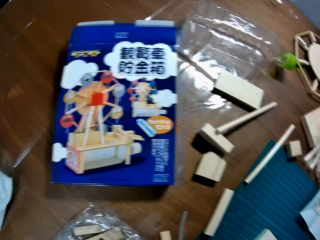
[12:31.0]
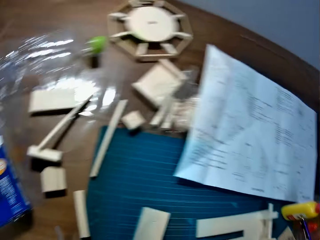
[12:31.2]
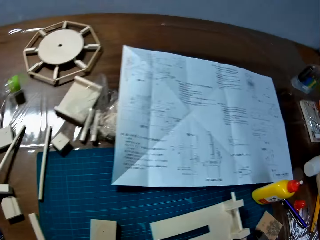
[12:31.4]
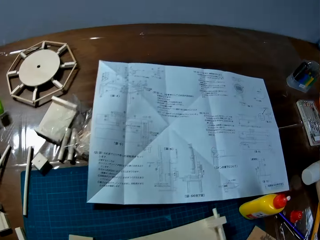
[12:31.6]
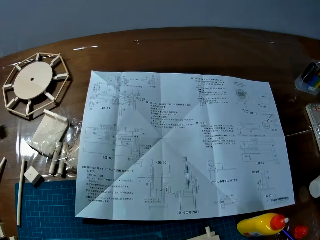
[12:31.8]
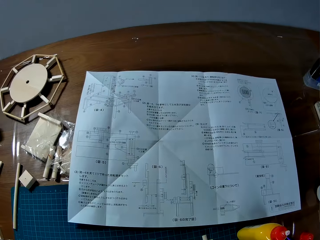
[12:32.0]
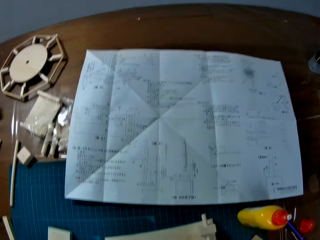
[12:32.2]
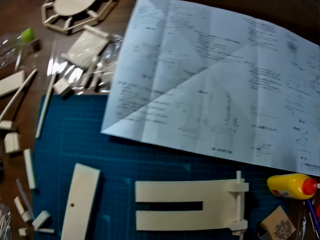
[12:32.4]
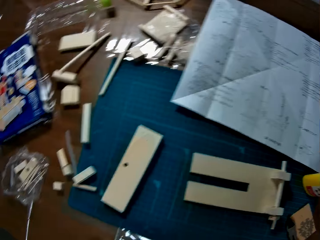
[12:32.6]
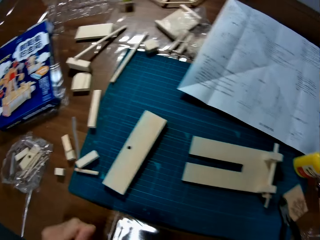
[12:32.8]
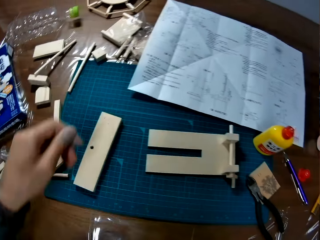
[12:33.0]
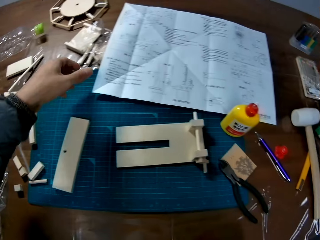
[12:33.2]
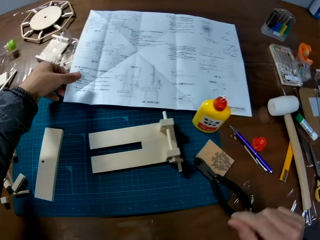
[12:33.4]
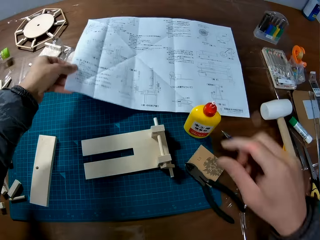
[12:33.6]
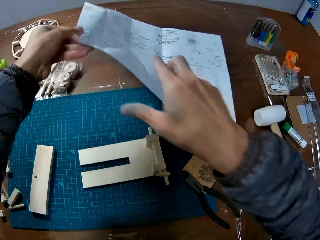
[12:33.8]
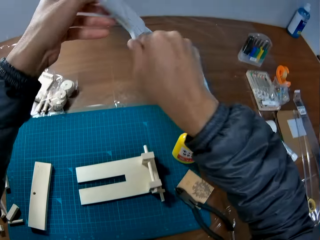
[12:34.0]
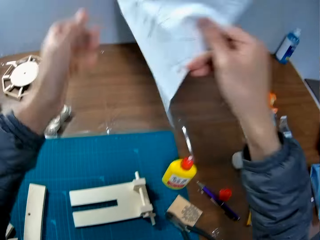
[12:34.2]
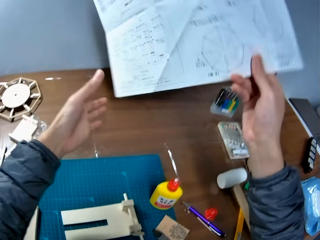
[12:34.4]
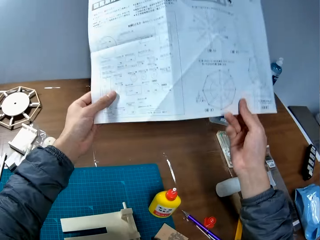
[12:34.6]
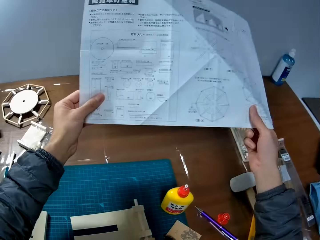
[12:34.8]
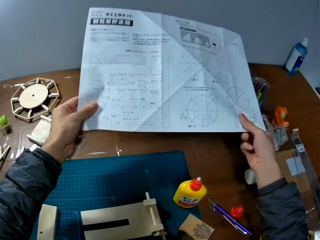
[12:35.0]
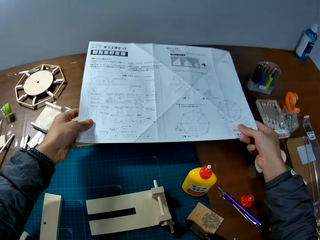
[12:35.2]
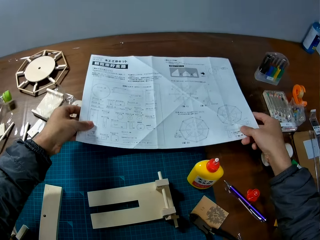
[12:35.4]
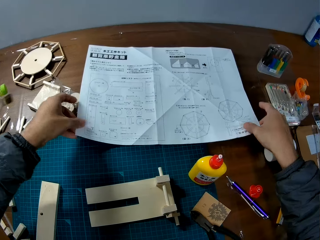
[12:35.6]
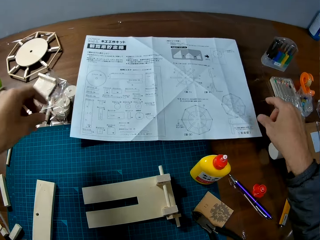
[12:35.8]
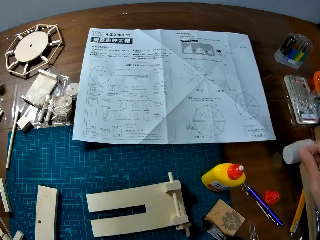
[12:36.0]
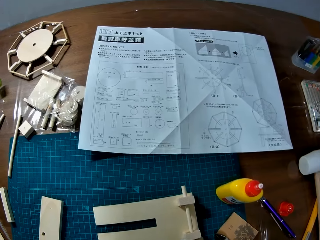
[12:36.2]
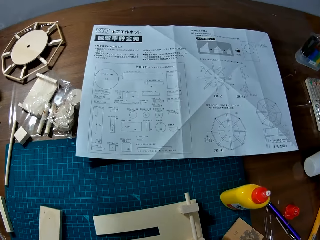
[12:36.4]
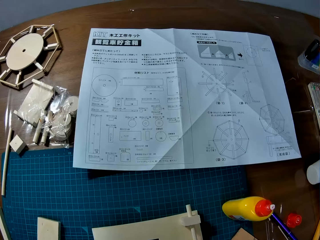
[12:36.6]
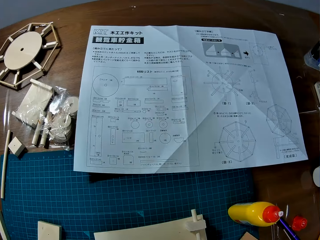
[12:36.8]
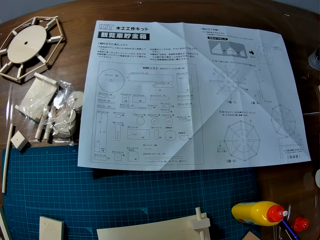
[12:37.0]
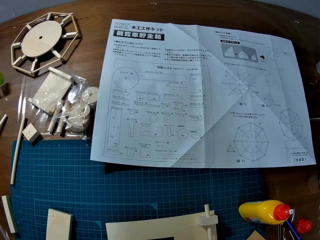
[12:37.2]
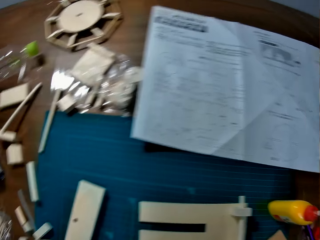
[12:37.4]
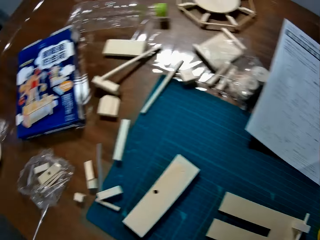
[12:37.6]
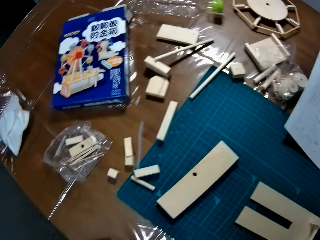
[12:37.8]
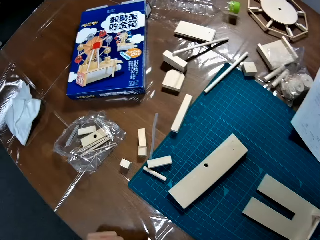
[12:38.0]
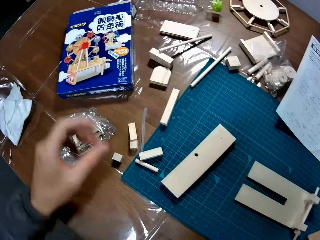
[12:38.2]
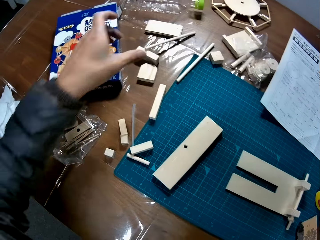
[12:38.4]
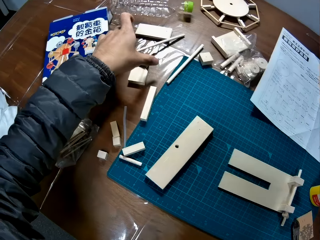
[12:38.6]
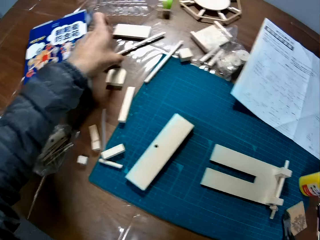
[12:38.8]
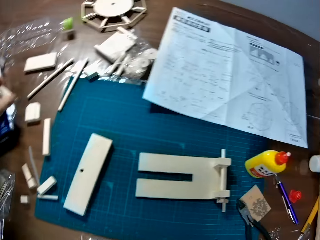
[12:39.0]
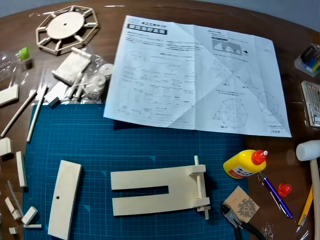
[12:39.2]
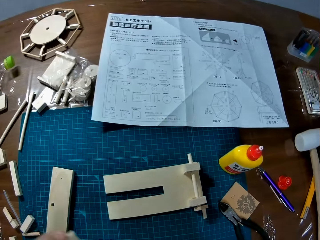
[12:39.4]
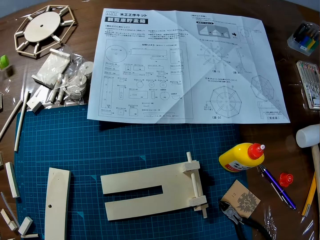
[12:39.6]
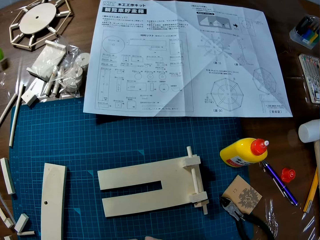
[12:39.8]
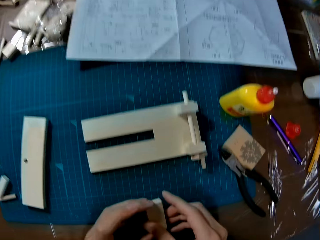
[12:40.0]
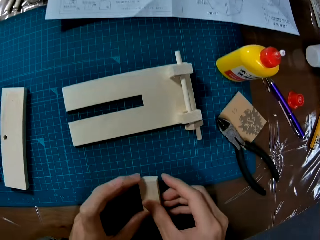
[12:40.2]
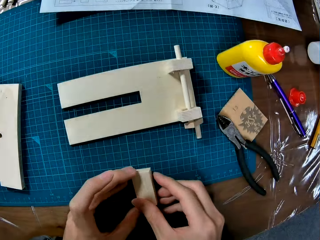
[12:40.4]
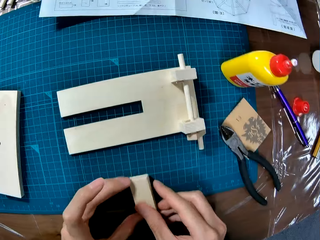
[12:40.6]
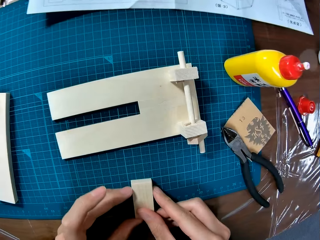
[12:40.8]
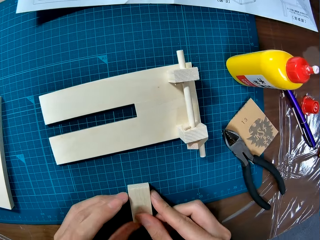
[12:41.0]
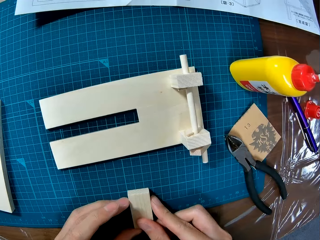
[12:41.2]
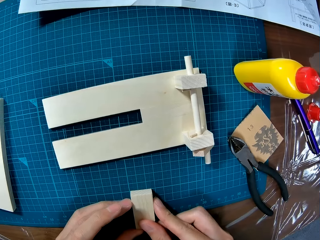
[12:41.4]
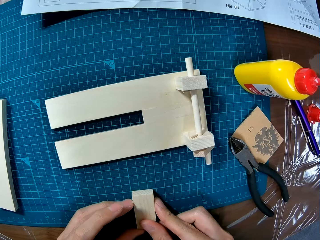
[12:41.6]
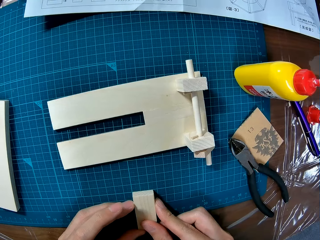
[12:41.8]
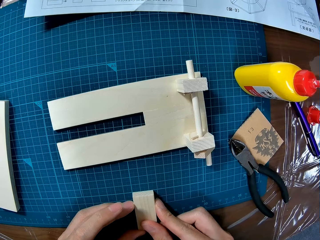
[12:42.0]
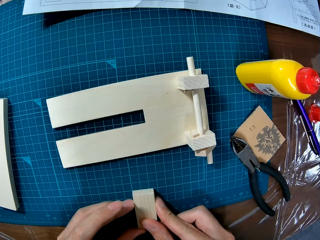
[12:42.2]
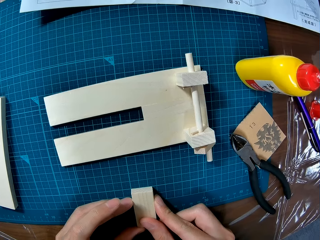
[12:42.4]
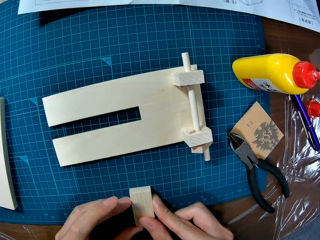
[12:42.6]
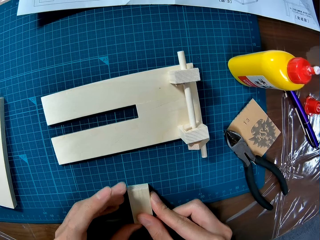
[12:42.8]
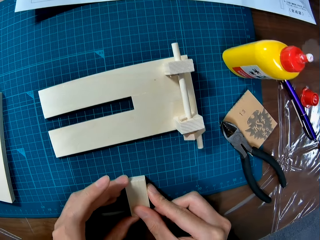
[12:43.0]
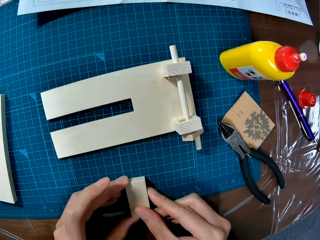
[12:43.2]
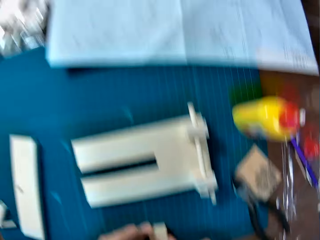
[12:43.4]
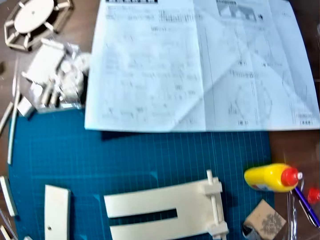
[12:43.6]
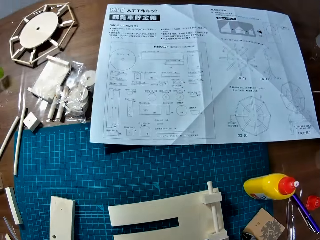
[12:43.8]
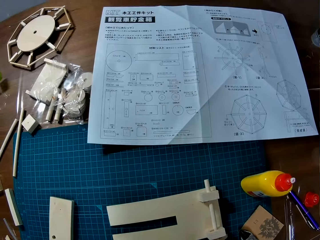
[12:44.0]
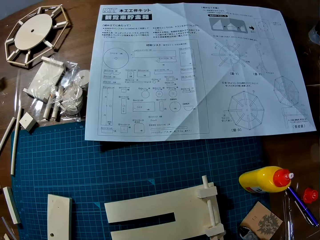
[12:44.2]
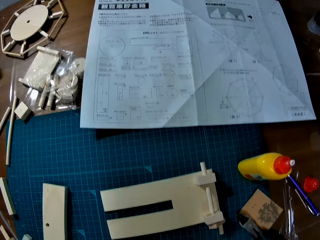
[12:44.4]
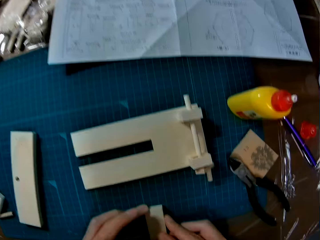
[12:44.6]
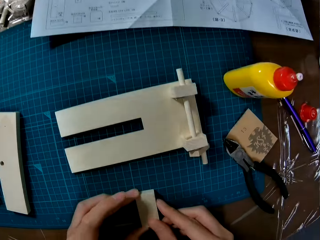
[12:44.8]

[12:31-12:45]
The camera wearer takes the paper from the table. They turn the paper upside down. They place the paper on the table. They grab a wood piece from the table. They place the wood piece on the board. They touch the wood piece.

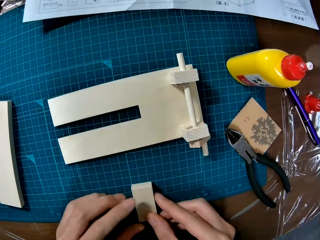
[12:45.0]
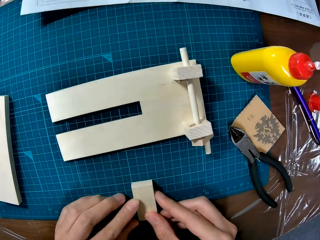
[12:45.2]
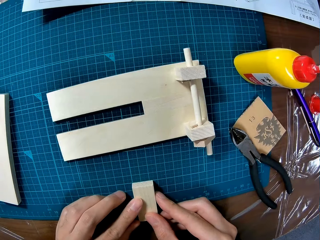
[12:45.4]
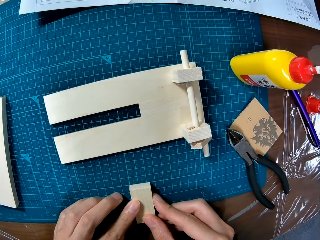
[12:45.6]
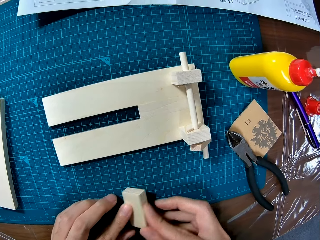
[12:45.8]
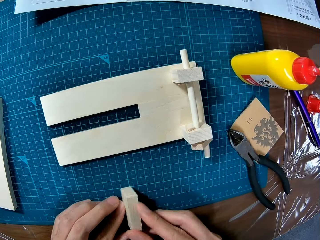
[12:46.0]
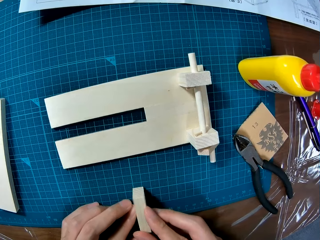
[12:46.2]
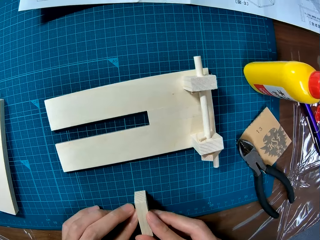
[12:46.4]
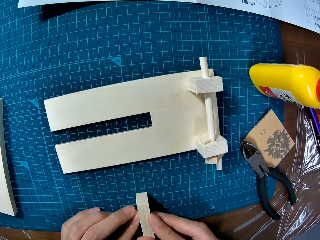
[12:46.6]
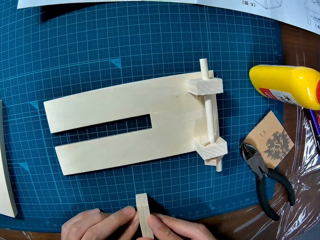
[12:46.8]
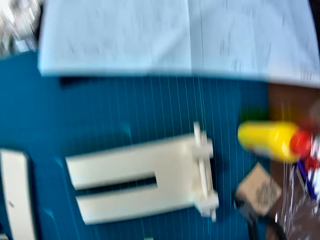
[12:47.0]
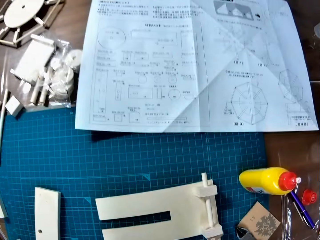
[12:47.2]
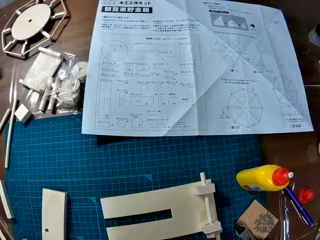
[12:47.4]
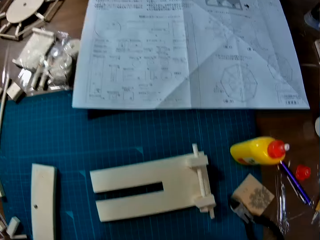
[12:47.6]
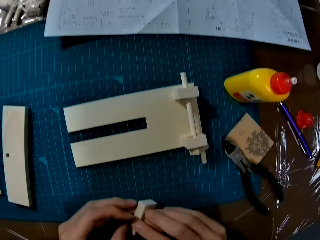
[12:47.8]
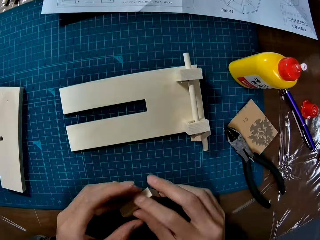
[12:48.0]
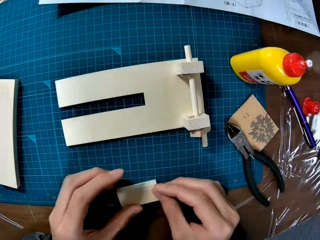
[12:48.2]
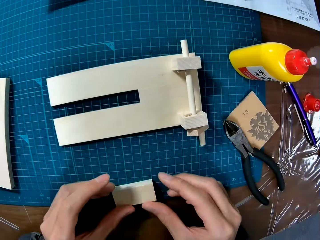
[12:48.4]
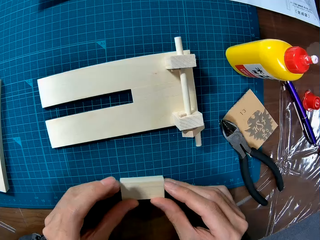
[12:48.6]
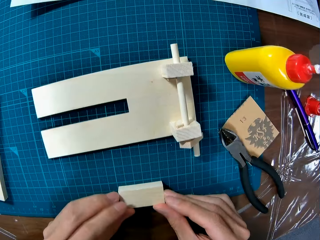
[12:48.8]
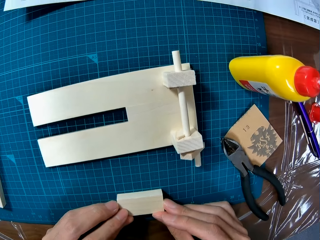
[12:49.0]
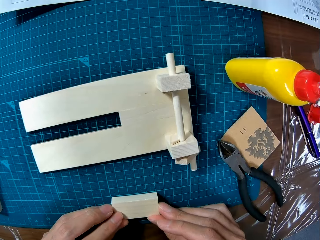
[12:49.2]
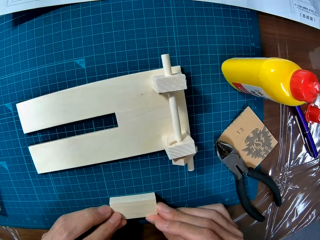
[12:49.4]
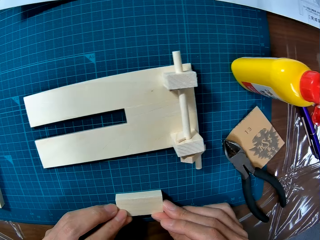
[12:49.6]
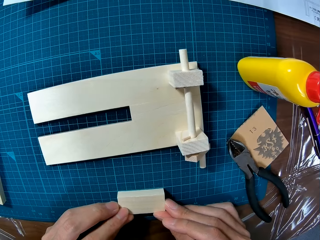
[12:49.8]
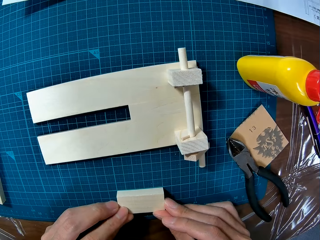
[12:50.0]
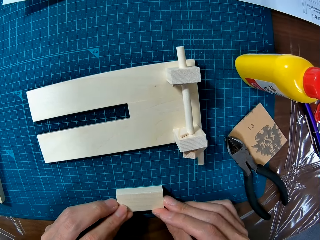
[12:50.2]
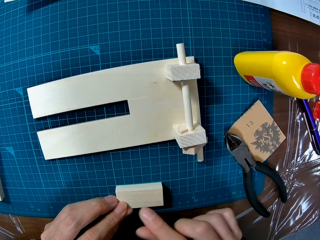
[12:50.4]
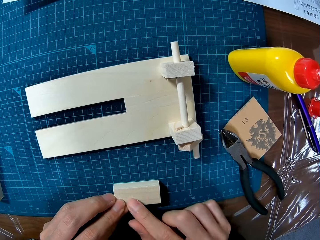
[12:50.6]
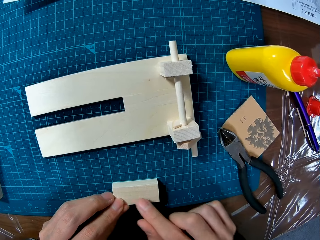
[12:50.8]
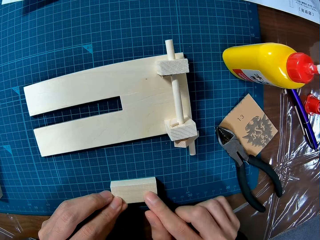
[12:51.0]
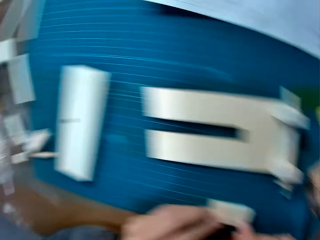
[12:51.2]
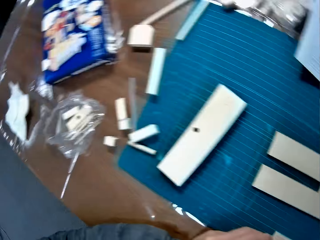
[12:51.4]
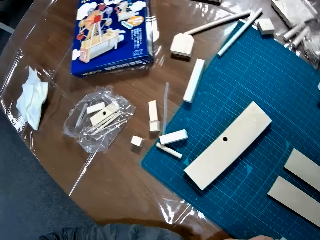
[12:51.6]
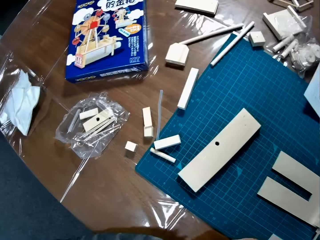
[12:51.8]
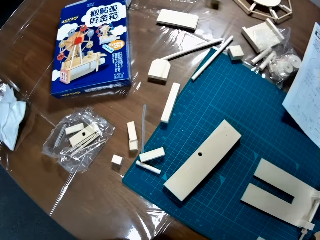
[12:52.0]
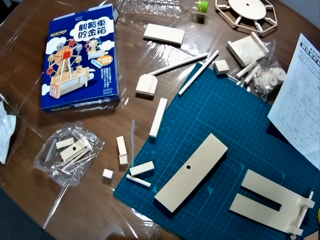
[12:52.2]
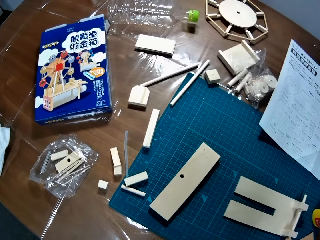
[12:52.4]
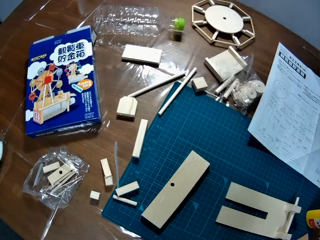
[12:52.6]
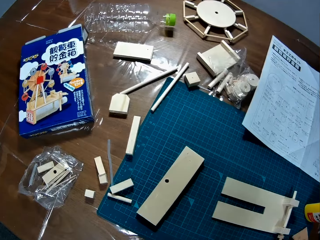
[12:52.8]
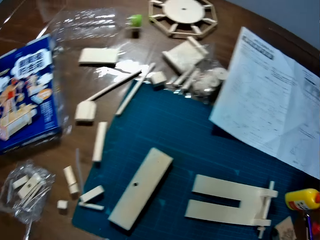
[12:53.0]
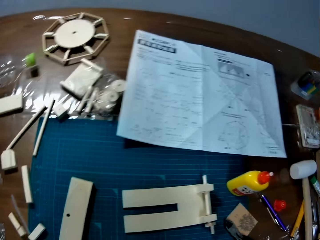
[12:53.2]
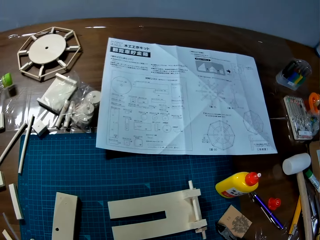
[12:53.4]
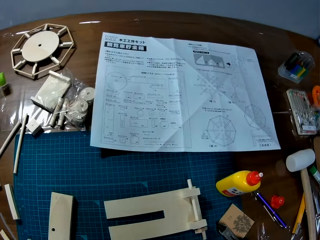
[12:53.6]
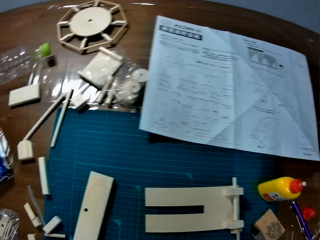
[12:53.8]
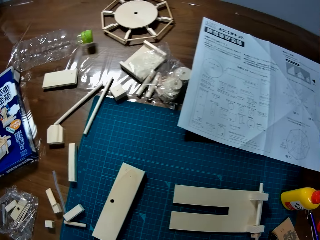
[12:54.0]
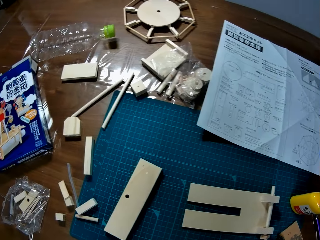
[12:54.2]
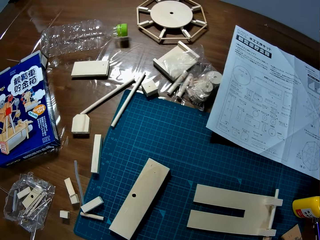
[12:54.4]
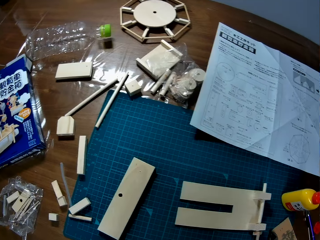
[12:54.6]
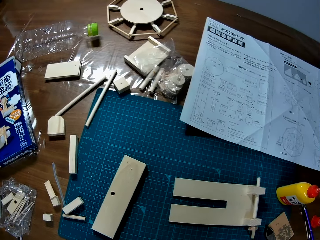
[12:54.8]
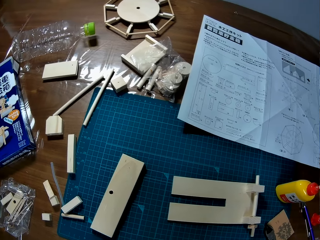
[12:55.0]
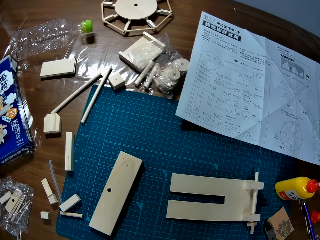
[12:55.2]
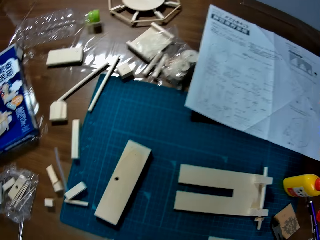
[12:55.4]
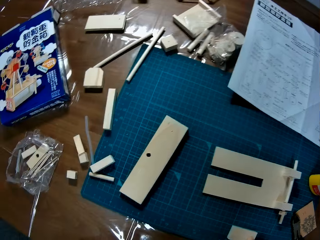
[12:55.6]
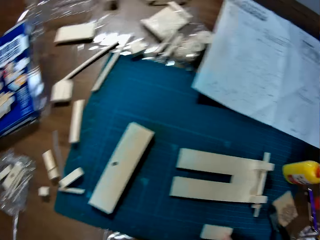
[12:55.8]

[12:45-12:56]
The camera wearer points at the wood. They look around on the table.
